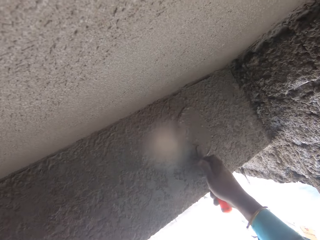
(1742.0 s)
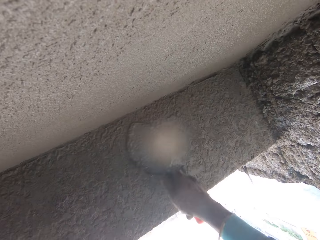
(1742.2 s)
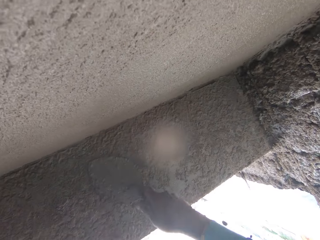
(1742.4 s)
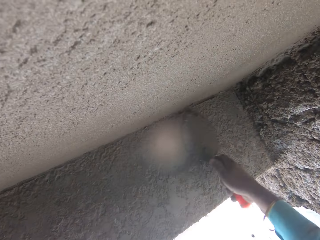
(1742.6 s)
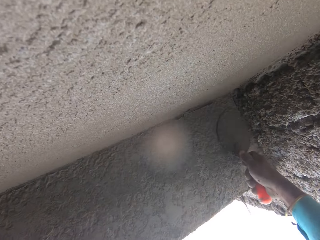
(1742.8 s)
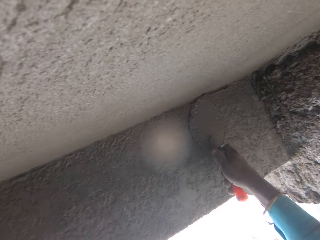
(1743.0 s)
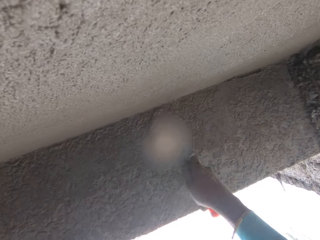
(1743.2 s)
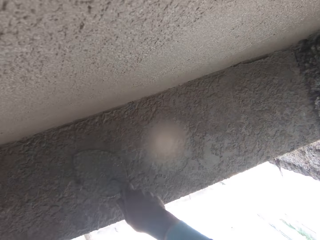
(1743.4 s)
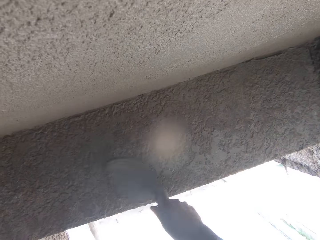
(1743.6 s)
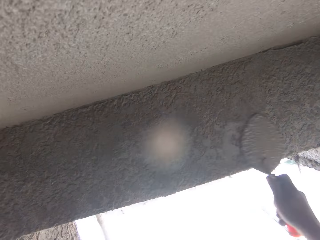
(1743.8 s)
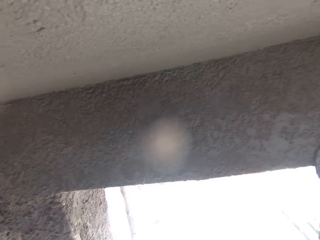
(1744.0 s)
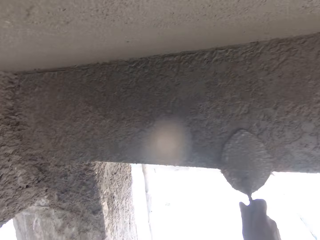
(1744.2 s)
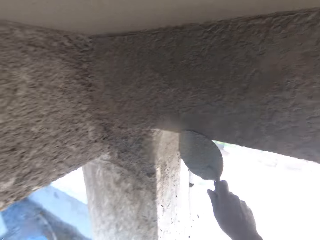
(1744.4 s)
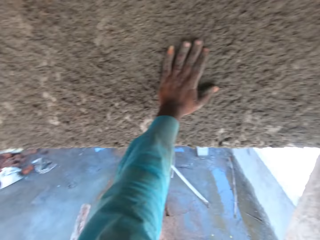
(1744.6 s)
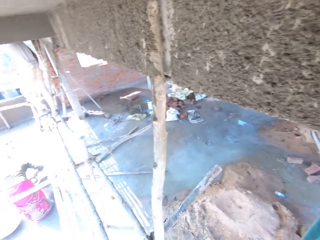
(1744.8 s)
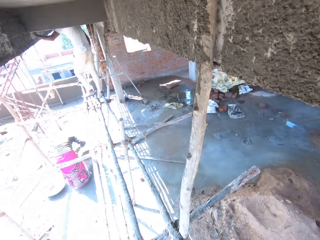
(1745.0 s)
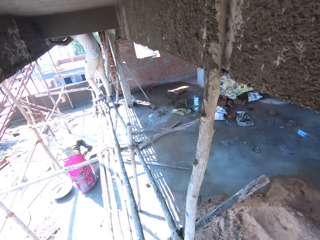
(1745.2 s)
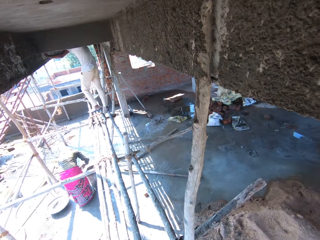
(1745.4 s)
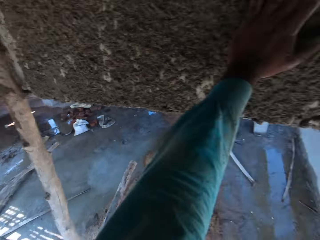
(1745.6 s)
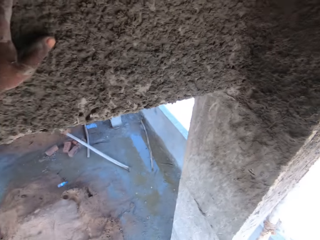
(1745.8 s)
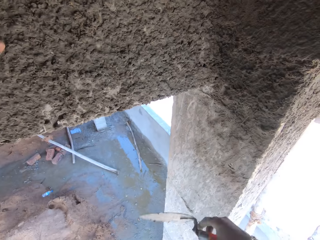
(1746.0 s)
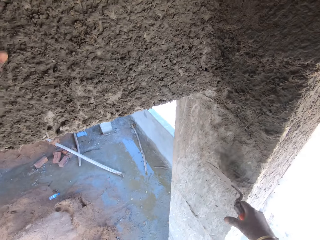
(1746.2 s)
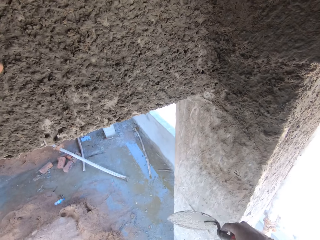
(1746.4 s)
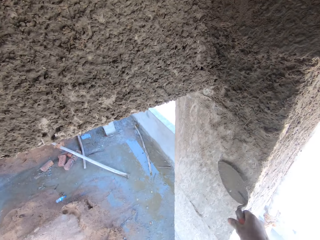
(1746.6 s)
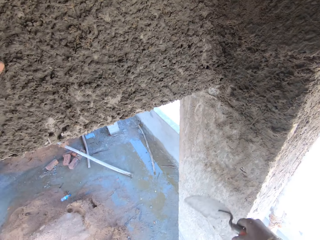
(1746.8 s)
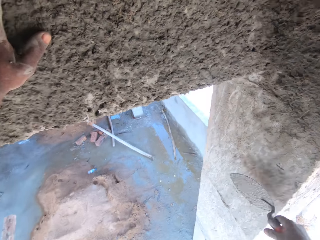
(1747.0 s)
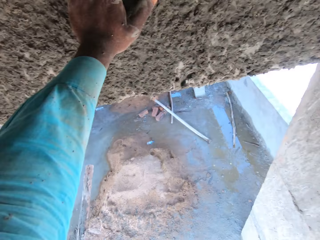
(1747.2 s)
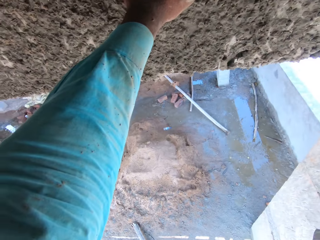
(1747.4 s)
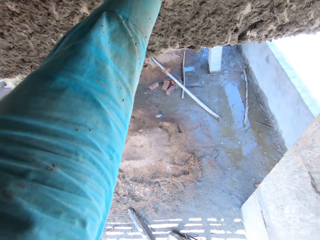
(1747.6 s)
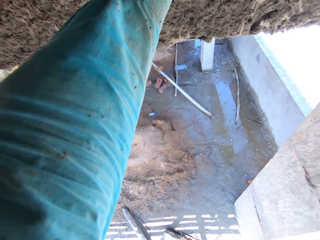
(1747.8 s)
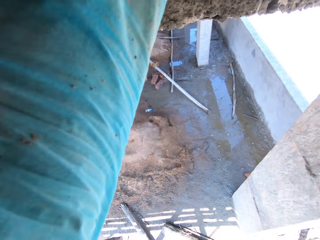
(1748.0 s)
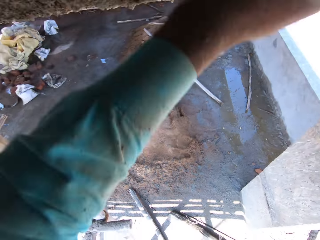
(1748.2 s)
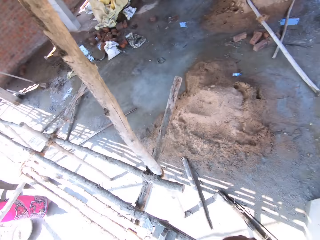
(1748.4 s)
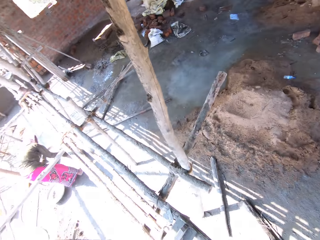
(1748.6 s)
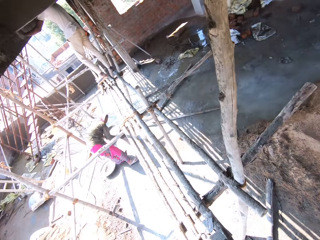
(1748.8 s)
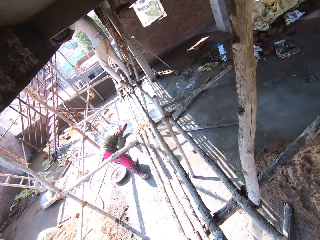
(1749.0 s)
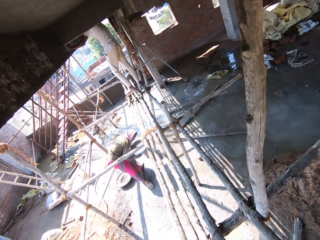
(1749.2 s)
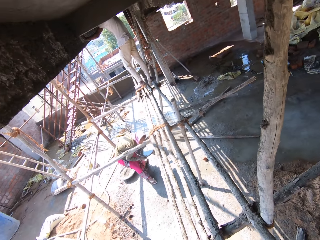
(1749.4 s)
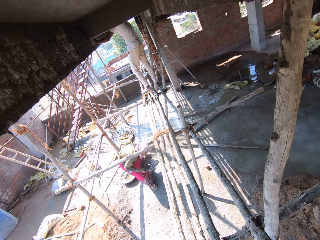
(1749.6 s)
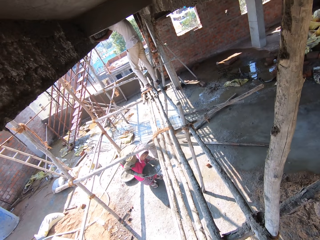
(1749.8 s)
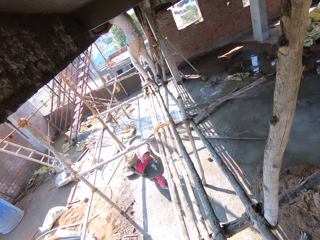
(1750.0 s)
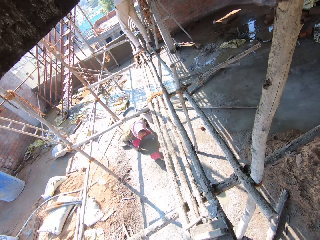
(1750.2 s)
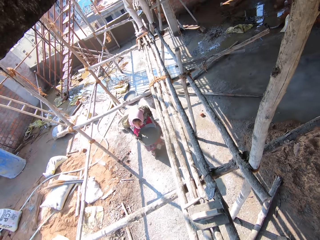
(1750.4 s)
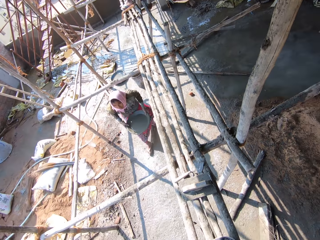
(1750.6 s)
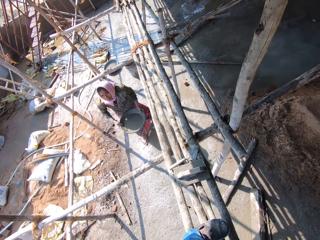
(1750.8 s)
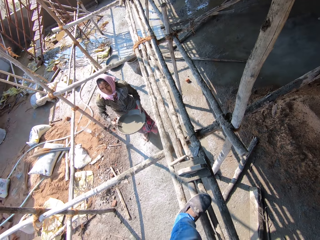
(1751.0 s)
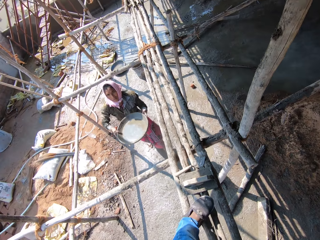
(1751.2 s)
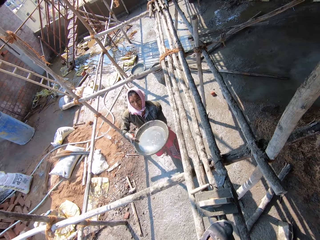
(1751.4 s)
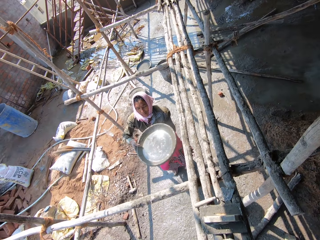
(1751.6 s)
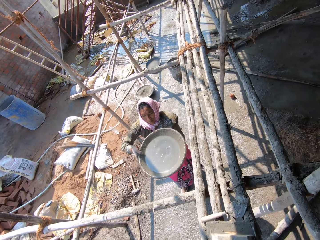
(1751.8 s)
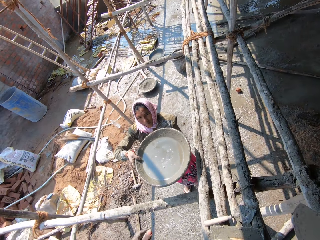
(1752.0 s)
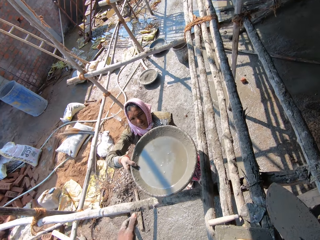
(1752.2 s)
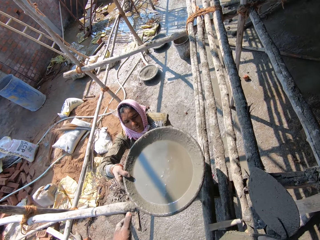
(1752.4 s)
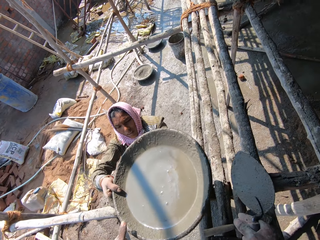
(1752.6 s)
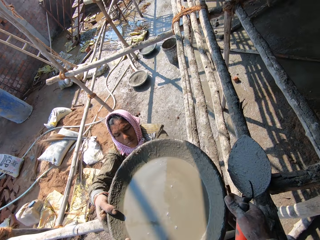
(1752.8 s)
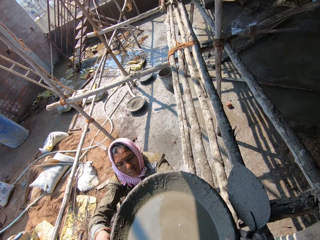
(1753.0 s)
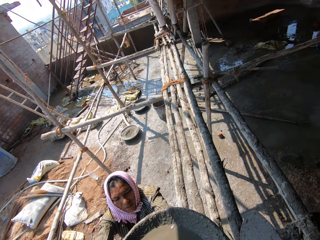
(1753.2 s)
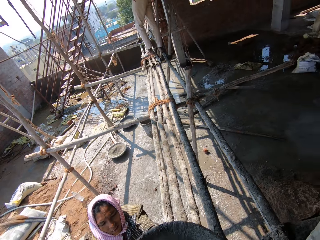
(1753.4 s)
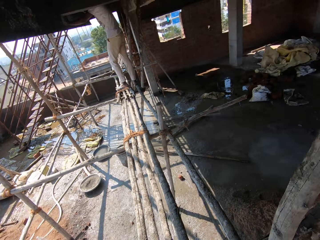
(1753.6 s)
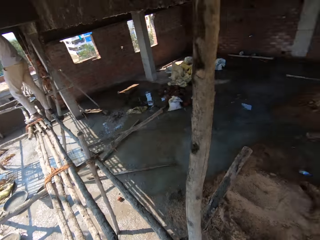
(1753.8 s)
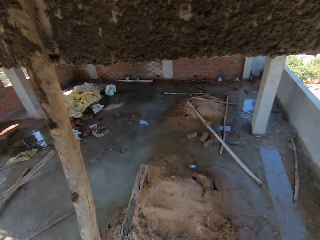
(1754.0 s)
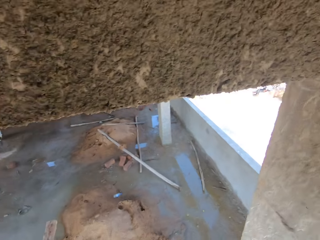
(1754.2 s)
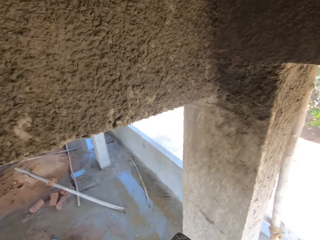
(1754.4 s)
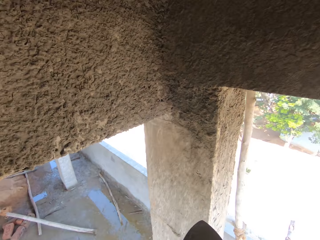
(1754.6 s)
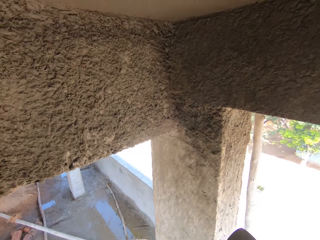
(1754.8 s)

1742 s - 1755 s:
The camera wearer looks around. They level the mortar with the trowel. They hit the wall with the trowel. A lady carries a basin or mortar tray of concrete mixture. The camera wearer interacts with the lady. They pick the basin of concrete mixture from the lady.

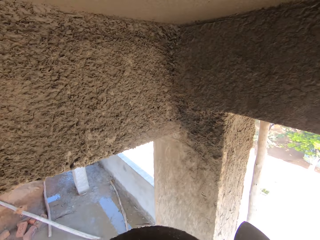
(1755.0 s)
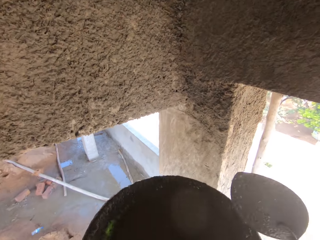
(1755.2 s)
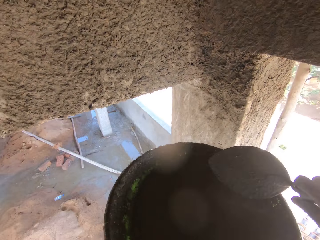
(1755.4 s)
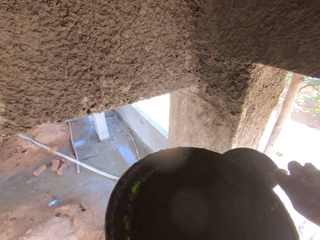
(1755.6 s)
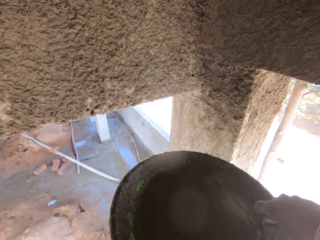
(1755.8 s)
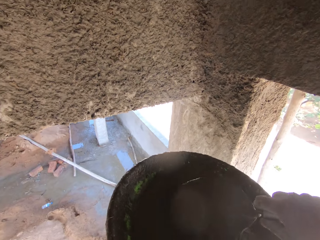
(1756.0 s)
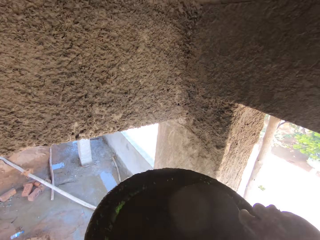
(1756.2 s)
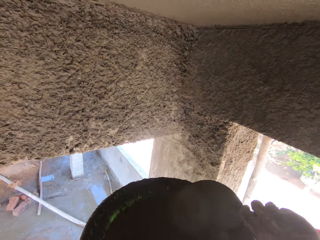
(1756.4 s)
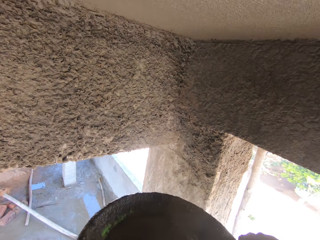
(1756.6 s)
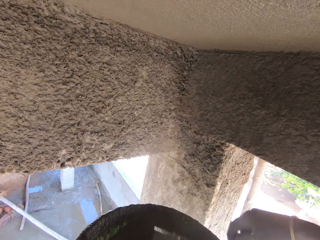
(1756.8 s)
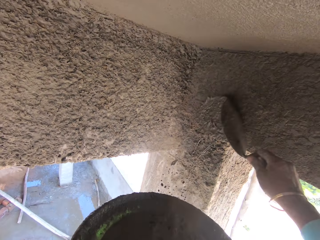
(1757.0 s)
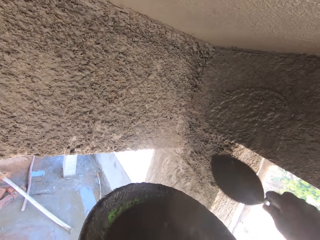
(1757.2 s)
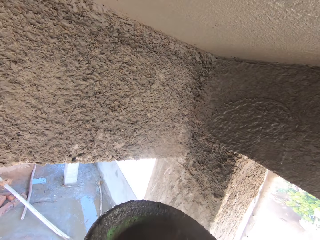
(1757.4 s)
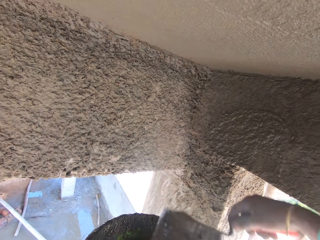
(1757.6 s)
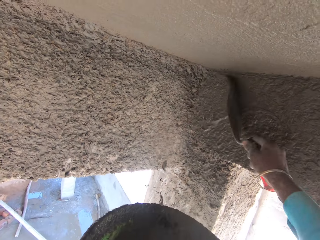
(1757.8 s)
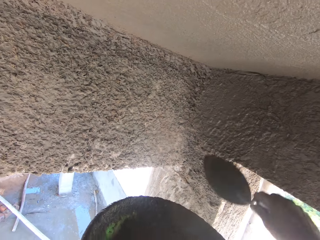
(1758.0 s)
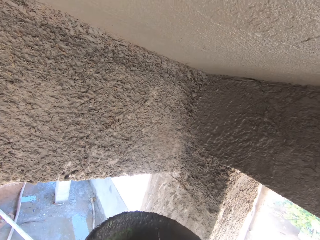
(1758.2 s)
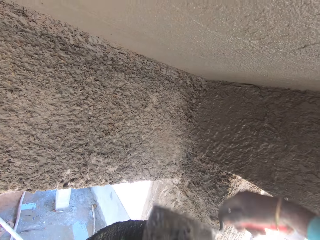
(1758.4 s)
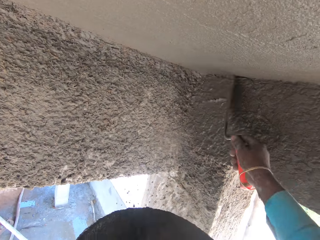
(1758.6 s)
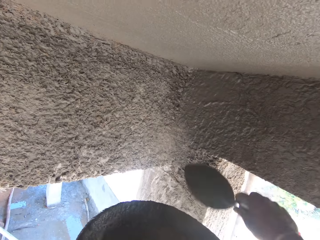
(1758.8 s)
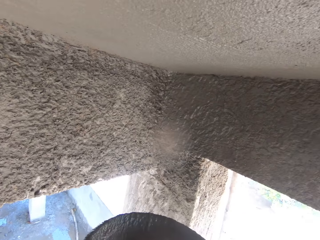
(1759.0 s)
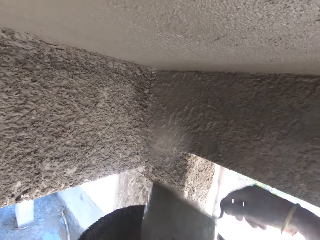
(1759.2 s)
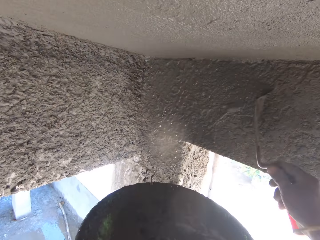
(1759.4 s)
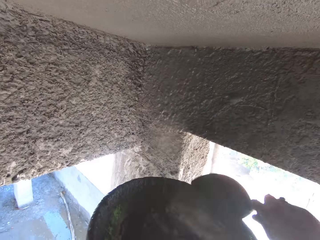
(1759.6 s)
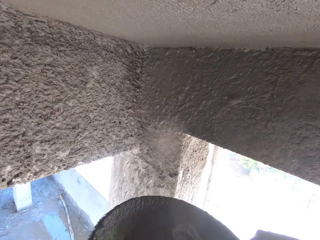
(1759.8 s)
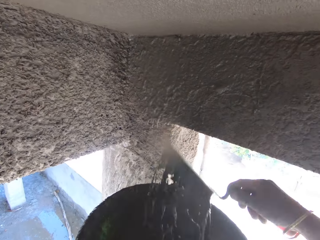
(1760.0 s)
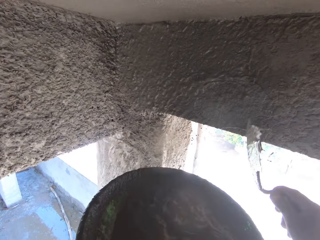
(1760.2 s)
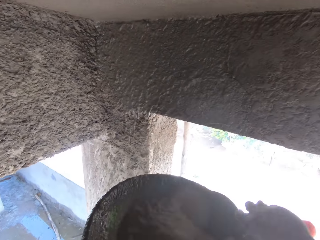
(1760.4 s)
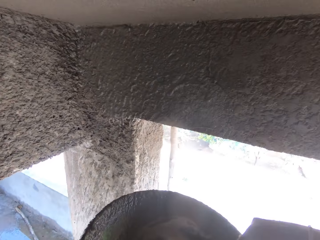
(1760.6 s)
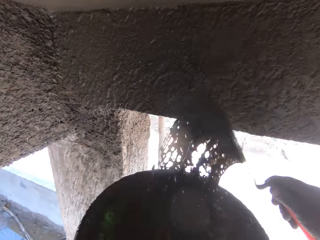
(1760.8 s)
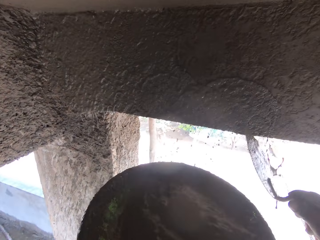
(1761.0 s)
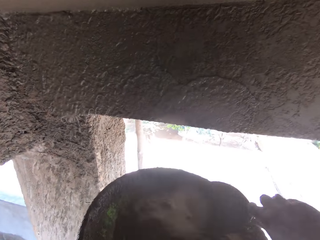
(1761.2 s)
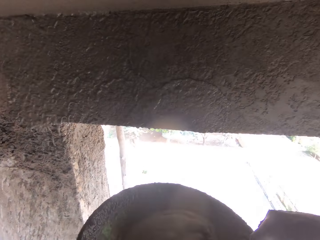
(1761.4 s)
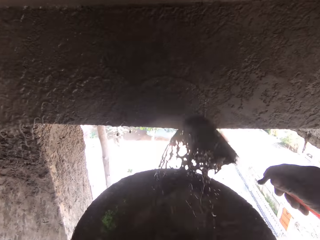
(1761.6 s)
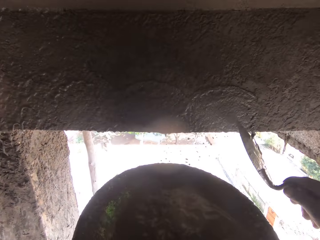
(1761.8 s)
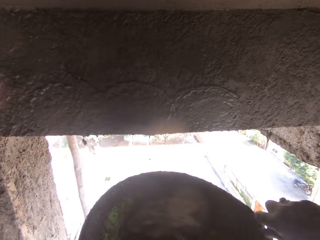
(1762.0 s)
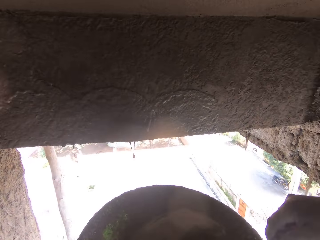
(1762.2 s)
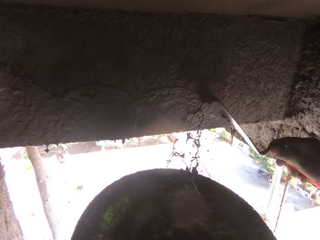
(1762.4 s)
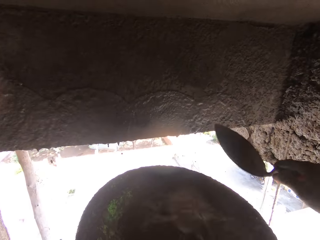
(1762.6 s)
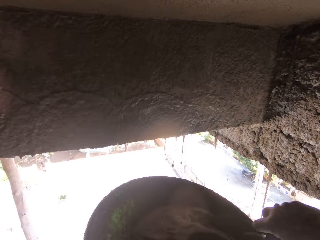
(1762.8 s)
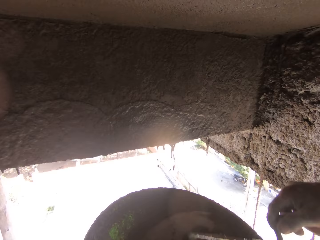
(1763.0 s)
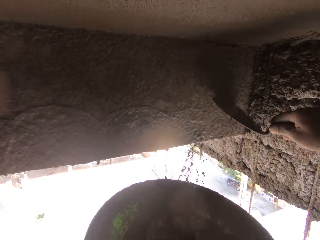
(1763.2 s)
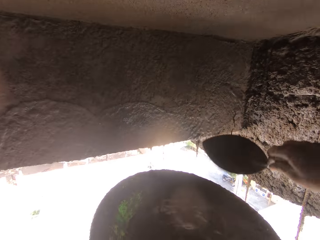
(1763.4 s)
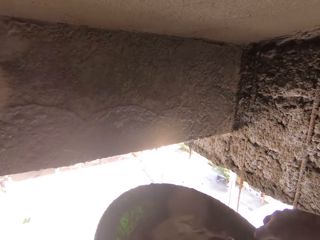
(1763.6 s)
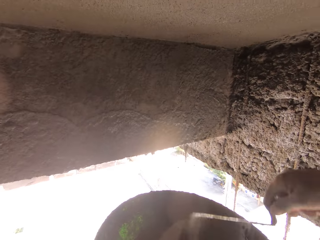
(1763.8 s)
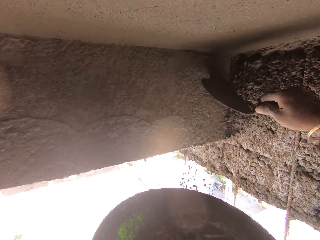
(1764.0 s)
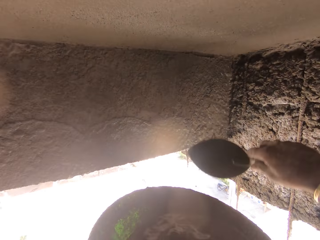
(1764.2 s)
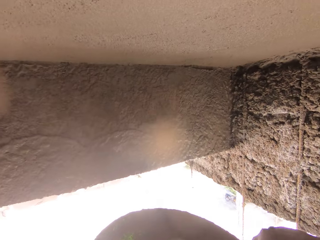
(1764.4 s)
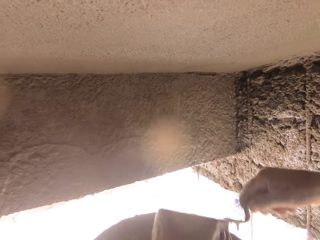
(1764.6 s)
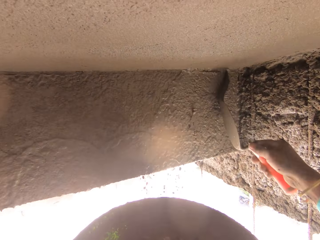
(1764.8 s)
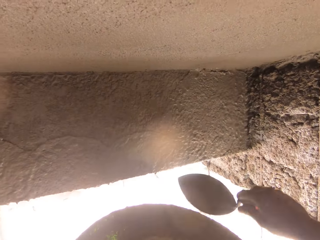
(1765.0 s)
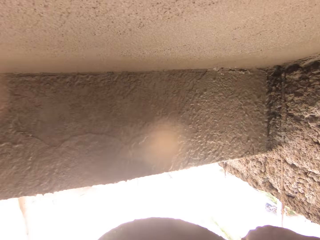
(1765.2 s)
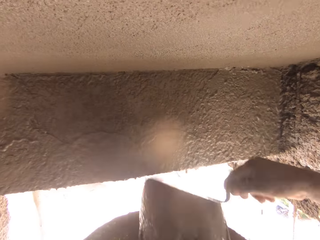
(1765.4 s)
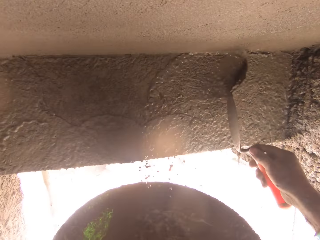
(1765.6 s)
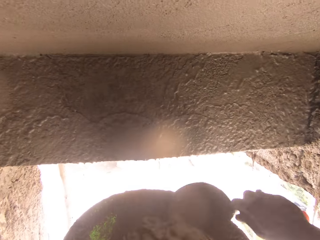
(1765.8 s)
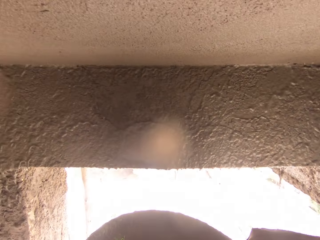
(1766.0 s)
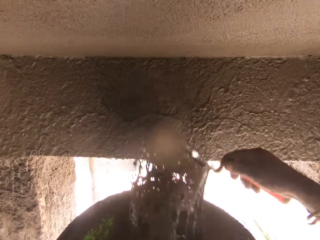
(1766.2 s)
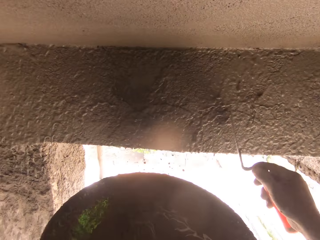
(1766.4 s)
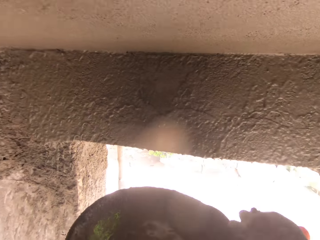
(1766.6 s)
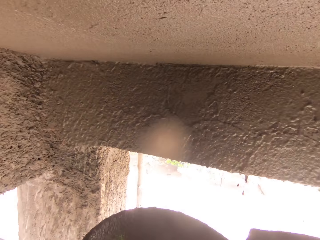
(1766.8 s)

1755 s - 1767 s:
The camera wearer scoops the concrete mixture with a trowel. They paste the concrete mixture on the wall. They pour the concrete mixture with the trowel. They scoop the concrete mixture with the trowel. They paste the concrete mixture on the wall. They scoop the concrete mixture with the trowel. They paste the concrete mixture on the wall. They paste the concrete mixture on the wall again. They scoop the concrete mixture with the trowel. They paste the concrete mixture on the wall.
